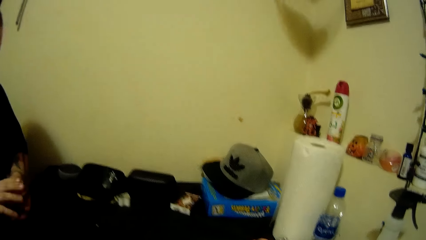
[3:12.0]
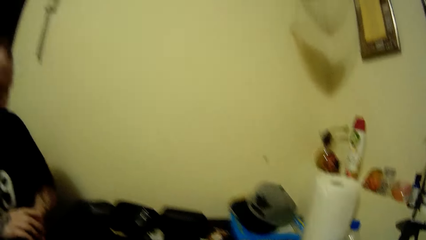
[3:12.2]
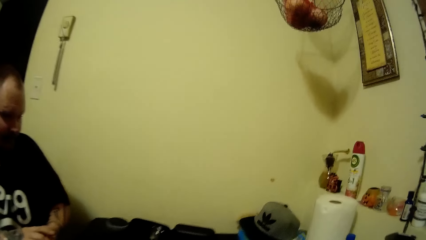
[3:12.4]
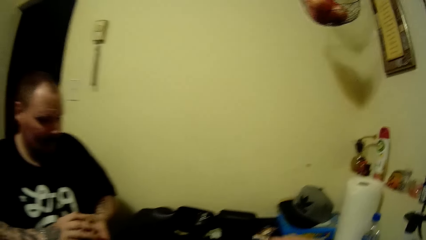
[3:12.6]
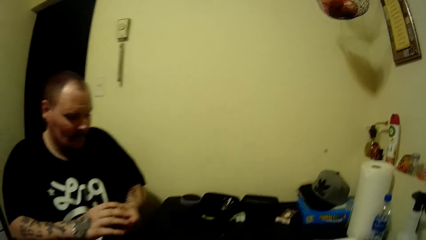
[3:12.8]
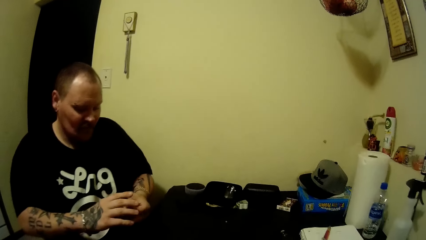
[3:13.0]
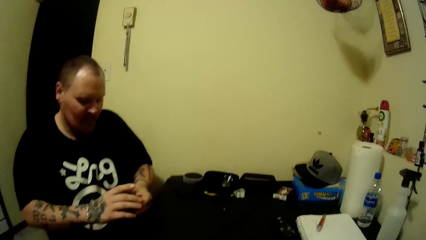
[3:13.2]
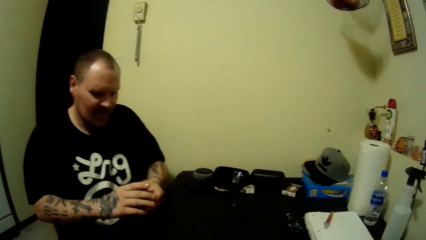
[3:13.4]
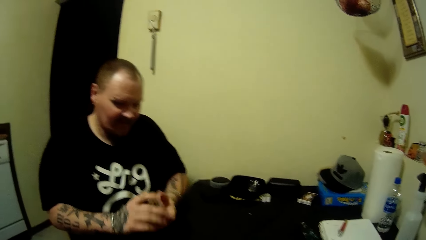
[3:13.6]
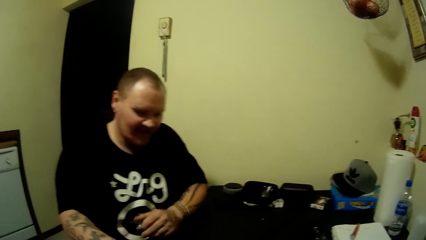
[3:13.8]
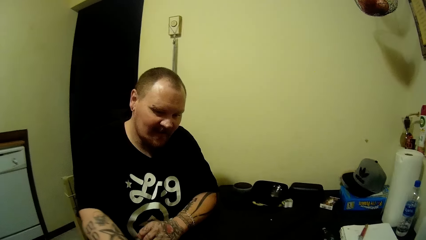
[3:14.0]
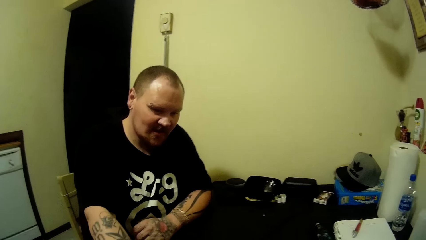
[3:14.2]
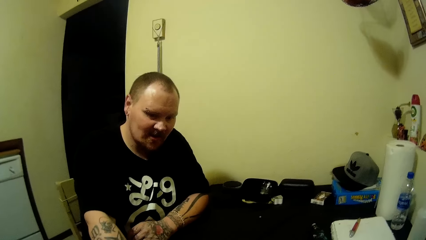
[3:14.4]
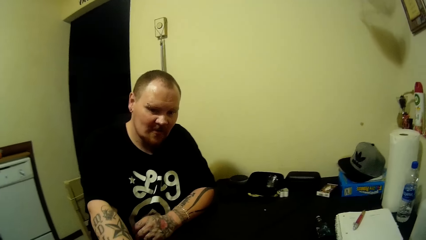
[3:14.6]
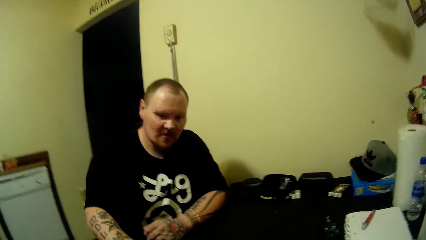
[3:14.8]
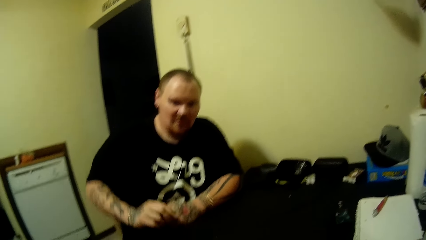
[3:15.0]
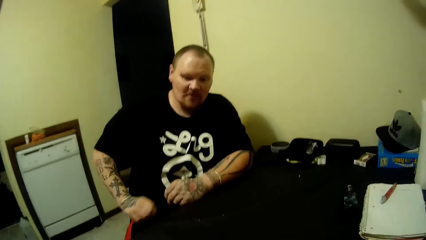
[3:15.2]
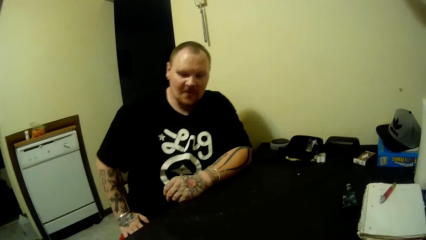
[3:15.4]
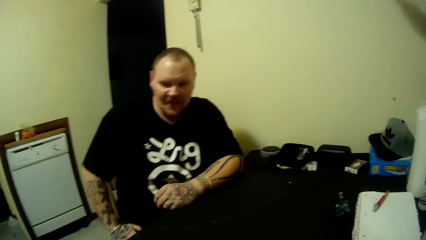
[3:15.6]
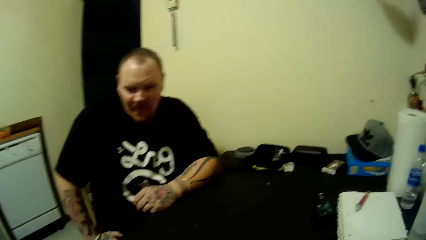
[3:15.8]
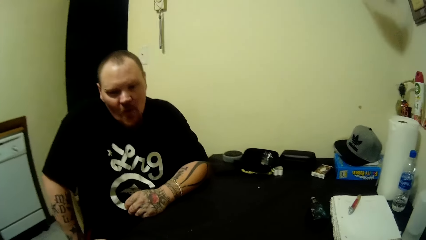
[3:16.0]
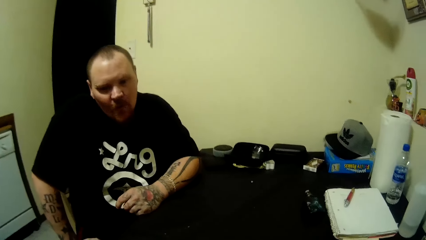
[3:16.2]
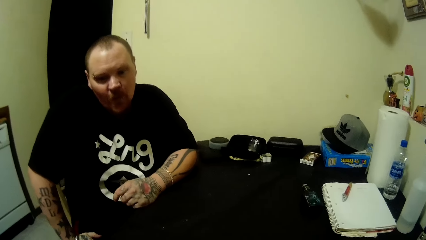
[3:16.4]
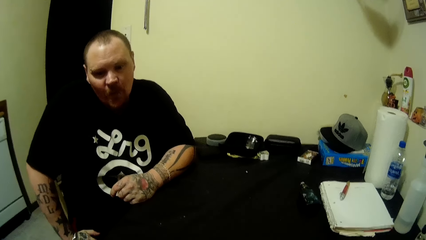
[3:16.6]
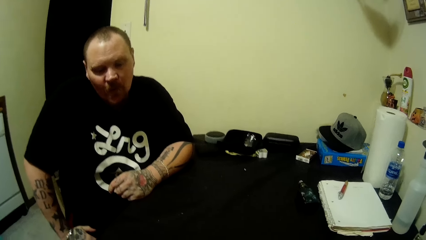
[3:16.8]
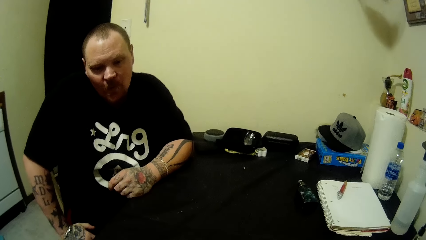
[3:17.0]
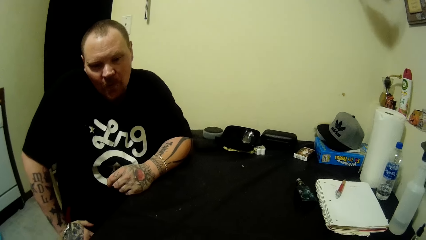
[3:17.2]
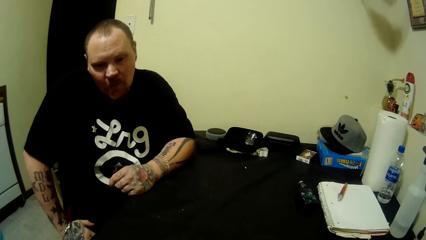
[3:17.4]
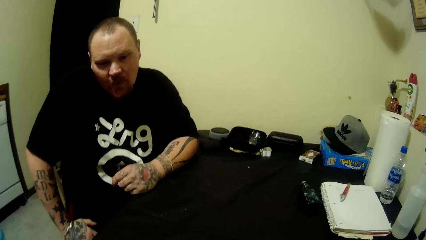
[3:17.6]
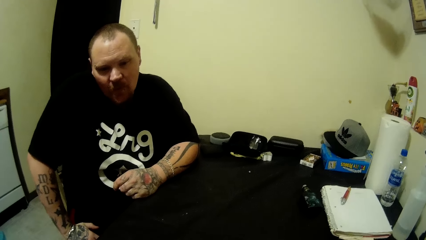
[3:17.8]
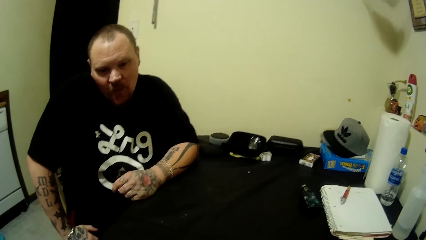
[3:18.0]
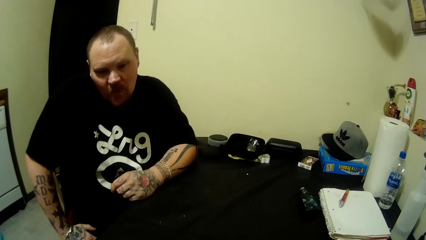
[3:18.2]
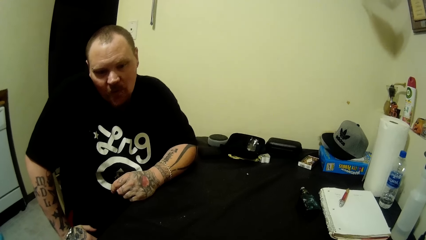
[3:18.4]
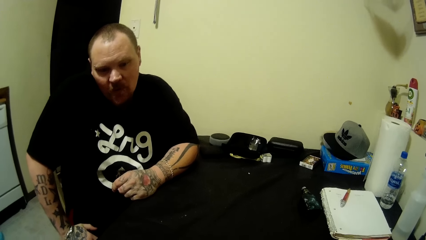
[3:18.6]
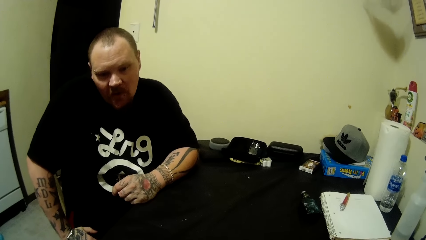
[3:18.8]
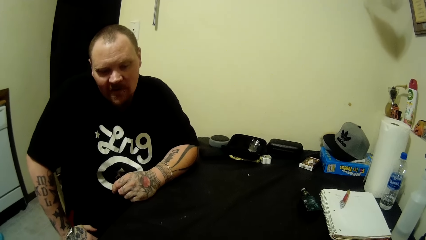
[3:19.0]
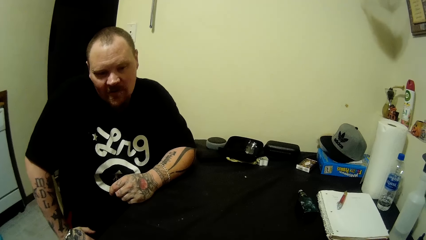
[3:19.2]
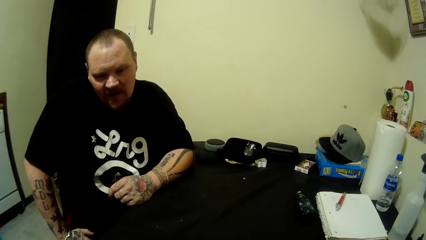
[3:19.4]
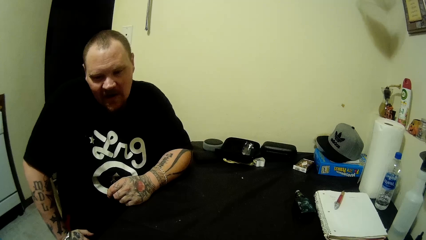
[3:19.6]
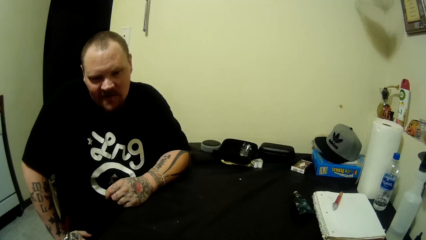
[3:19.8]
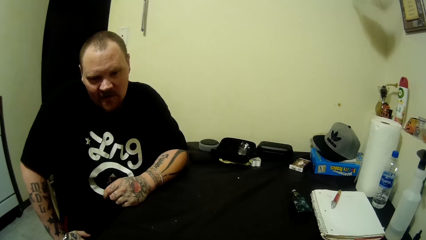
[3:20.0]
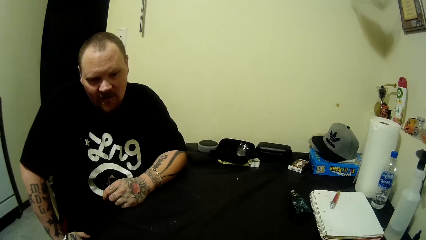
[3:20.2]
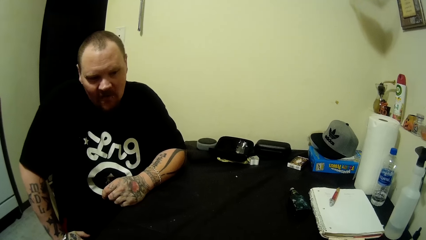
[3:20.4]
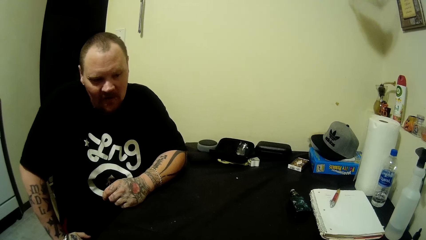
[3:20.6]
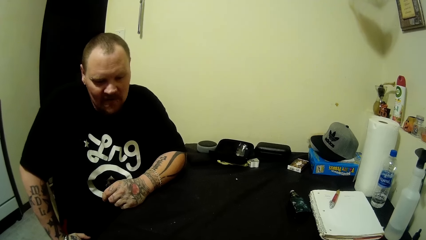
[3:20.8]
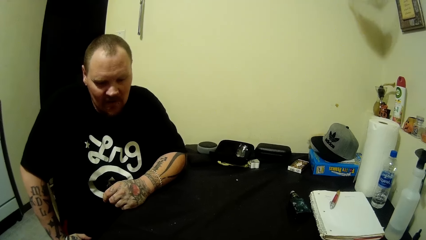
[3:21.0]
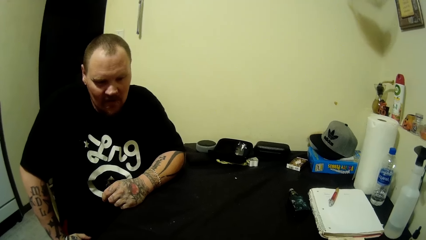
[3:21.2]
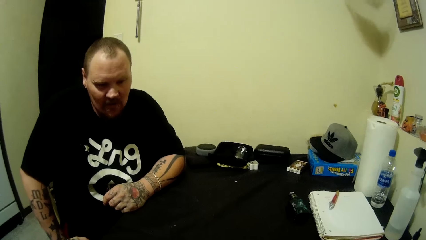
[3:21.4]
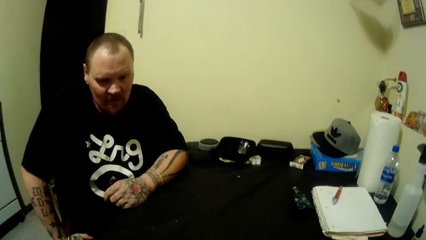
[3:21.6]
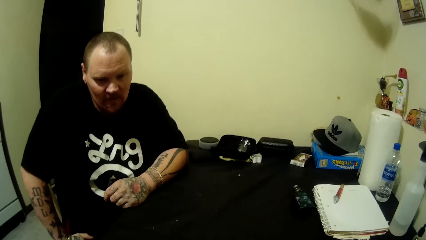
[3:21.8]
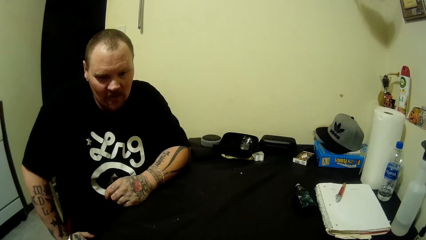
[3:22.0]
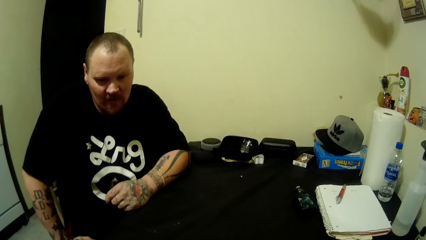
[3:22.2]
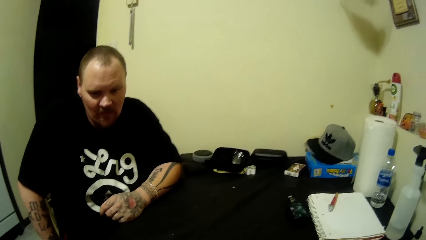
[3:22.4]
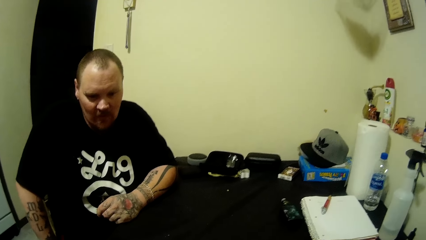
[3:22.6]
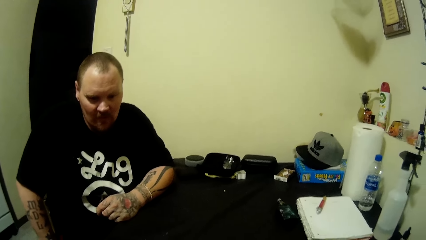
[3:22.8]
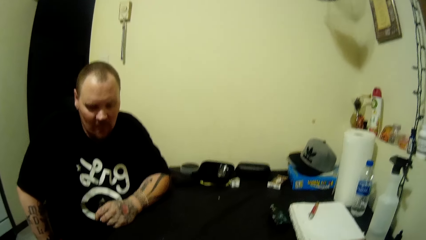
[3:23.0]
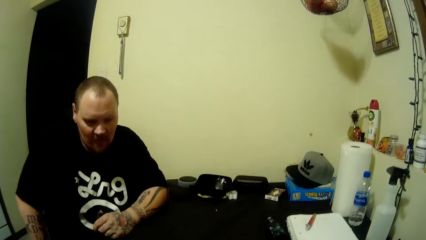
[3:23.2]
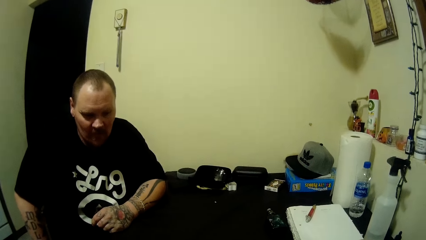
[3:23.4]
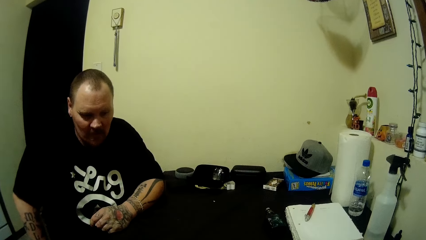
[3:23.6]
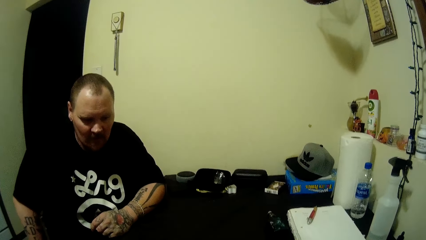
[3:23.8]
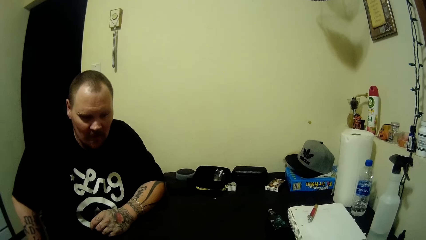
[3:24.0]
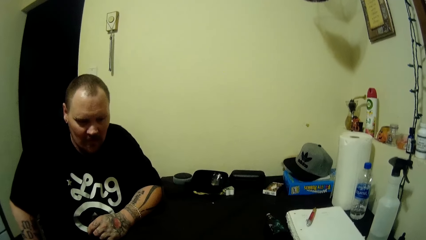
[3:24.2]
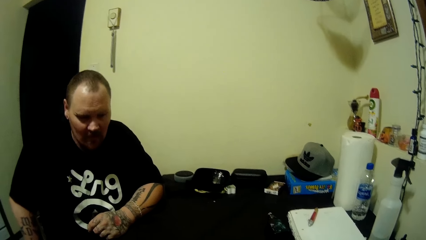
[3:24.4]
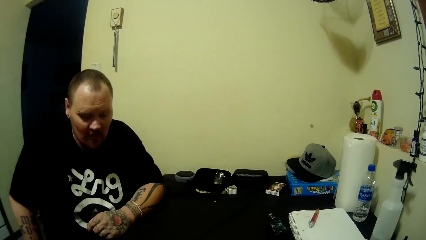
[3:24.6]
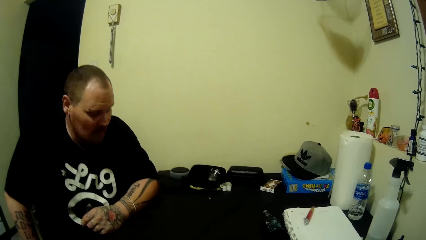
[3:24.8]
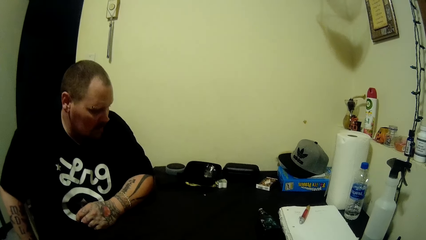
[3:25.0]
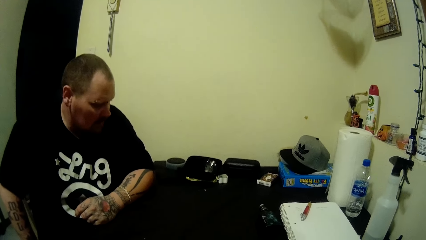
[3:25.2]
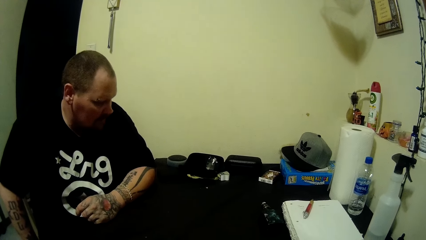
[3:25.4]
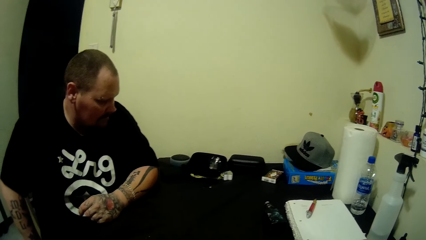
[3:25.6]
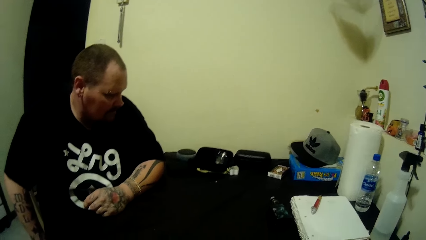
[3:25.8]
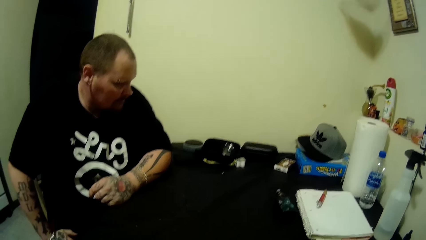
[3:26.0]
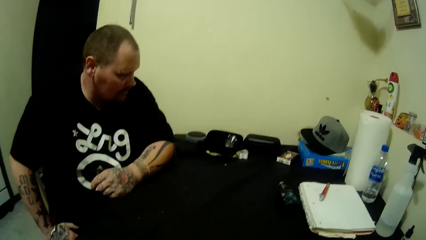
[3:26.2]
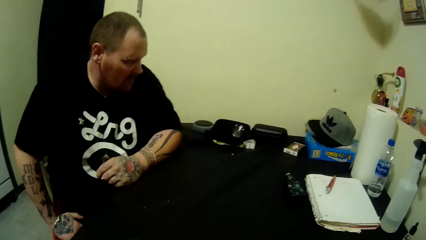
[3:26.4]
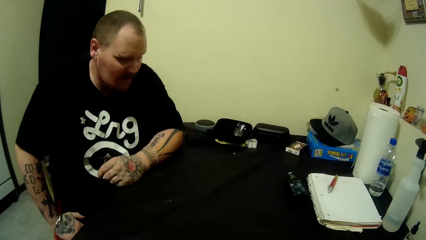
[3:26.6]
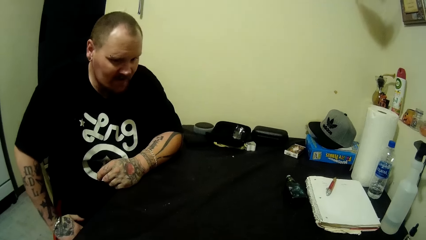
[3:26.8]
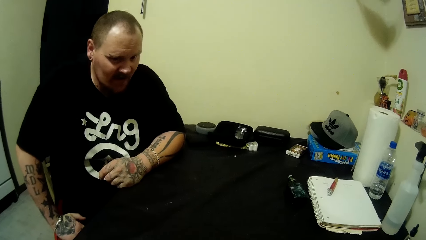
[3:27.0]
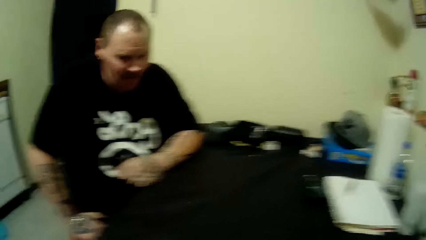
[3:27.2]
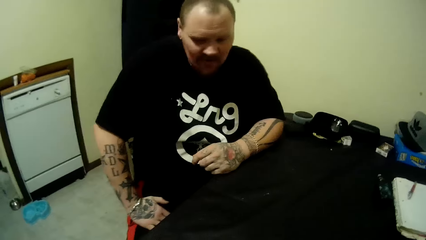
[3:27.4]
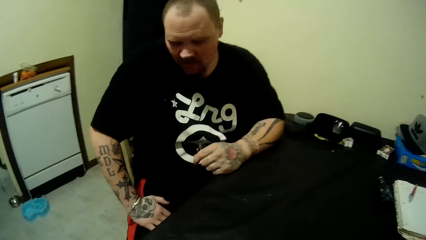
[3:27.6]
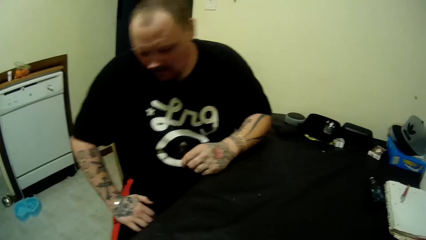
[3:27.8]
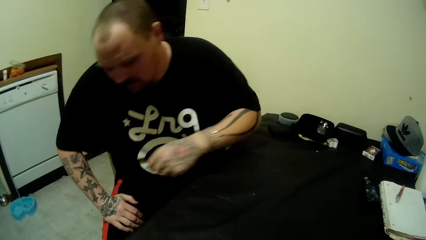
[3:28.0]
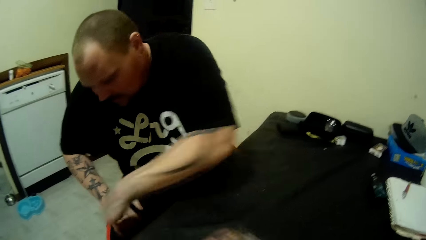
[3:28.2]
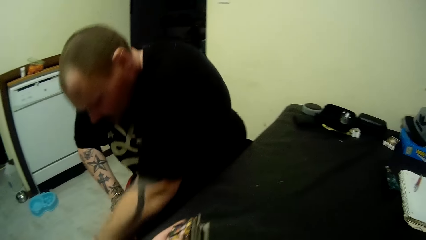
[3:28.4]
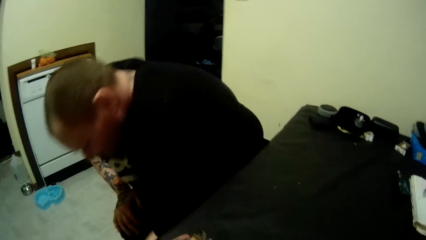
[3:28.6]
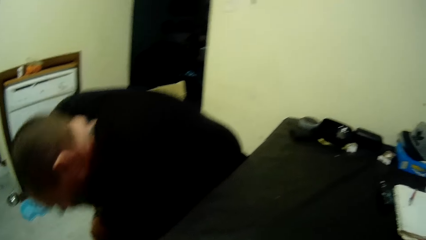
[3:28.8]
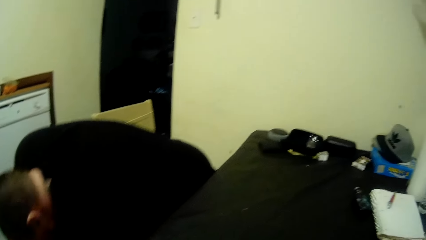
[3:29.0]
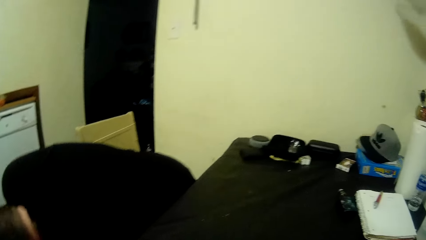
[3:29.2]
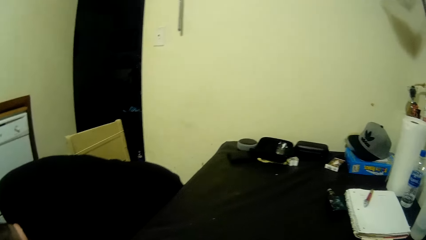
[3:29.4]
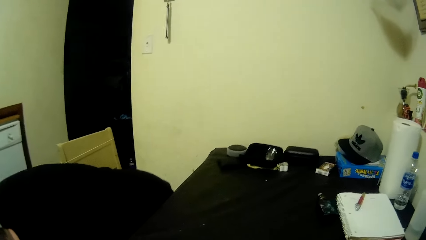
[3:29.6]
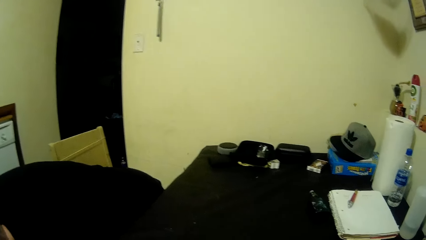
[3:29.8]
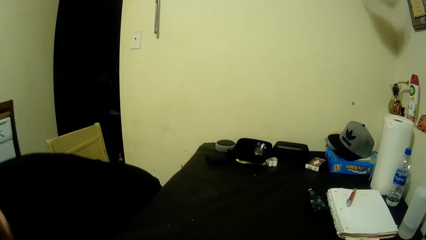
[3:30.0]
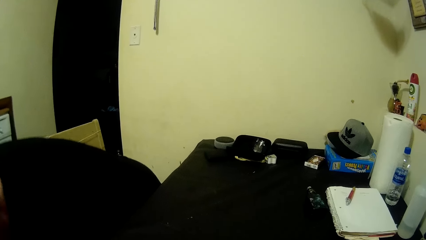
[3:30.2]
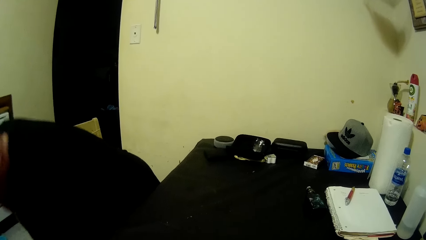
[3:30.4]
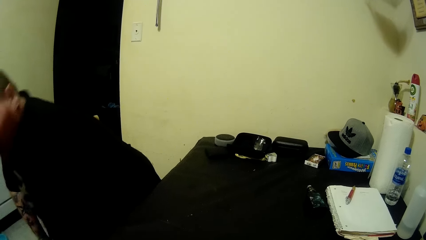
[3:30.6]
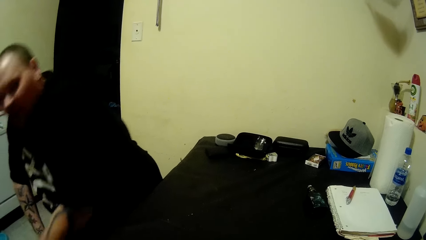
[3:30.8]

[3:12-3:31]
A man picks the card. The man puts the card on the table. The man looks around. The man picks something.
